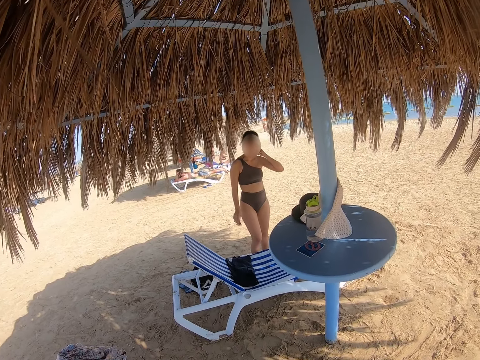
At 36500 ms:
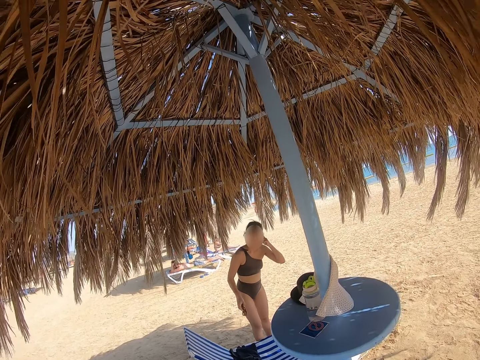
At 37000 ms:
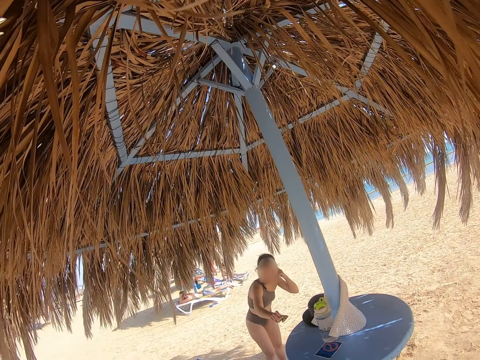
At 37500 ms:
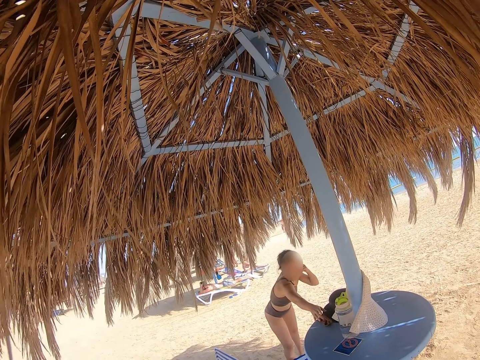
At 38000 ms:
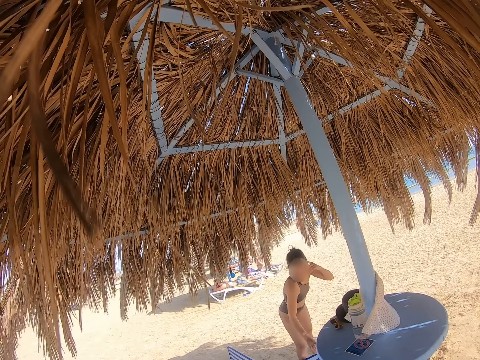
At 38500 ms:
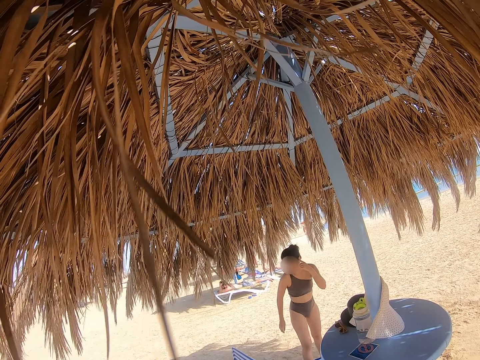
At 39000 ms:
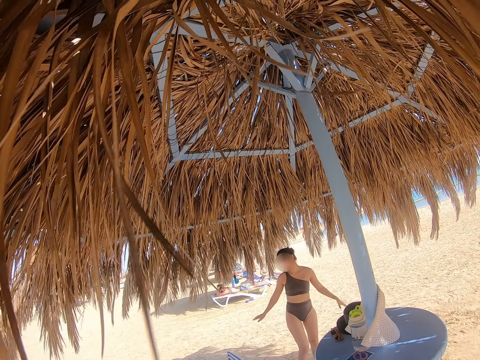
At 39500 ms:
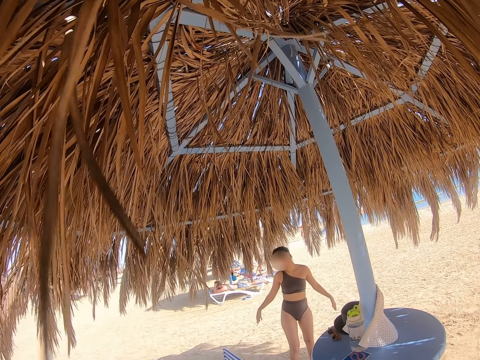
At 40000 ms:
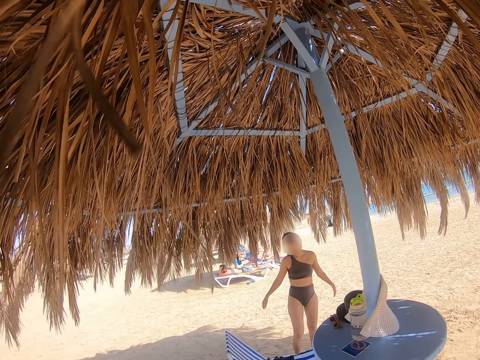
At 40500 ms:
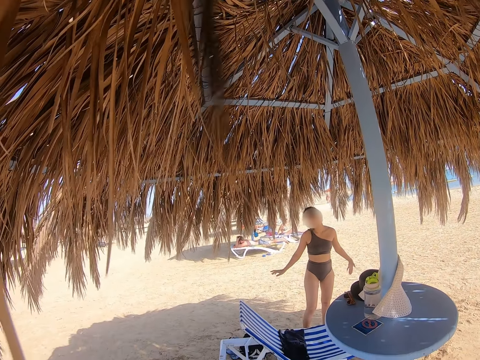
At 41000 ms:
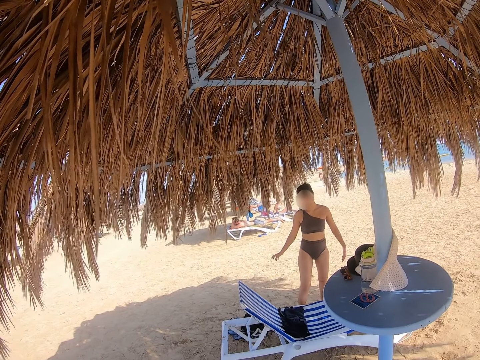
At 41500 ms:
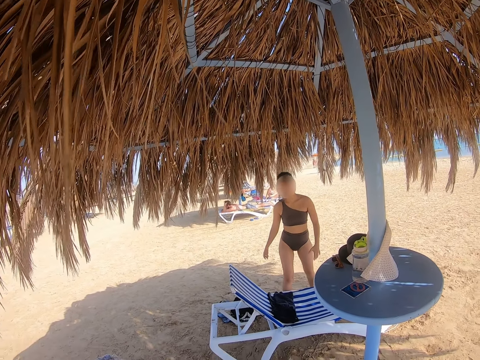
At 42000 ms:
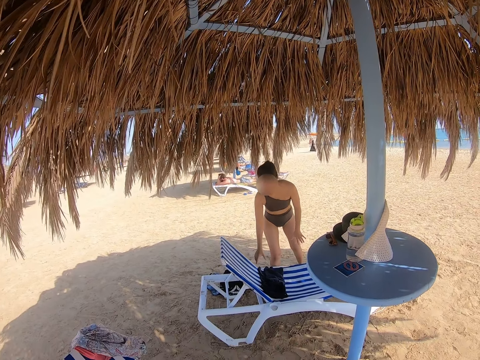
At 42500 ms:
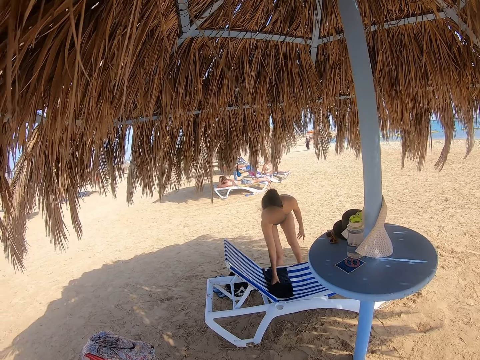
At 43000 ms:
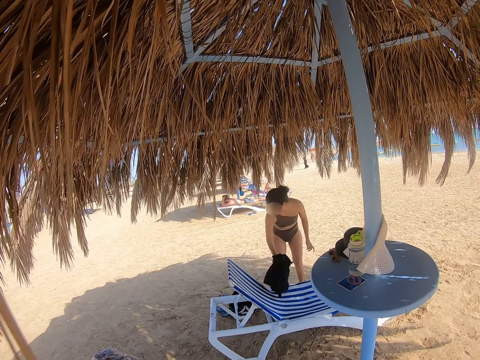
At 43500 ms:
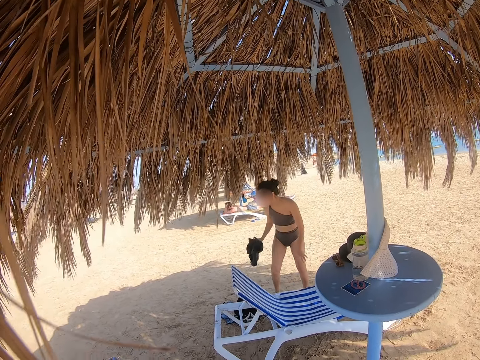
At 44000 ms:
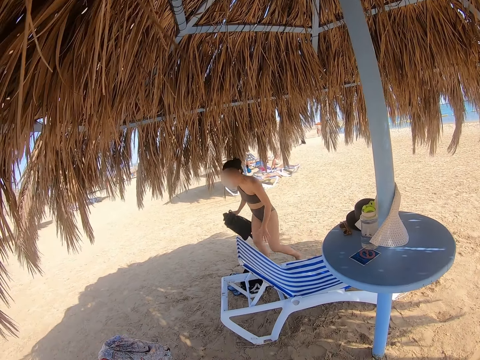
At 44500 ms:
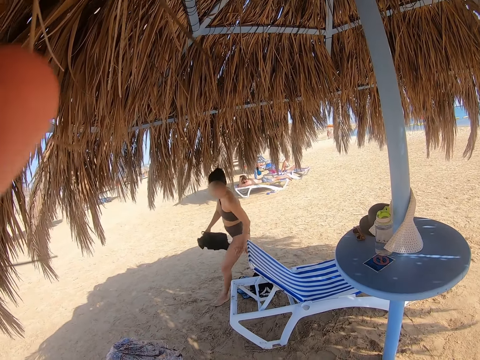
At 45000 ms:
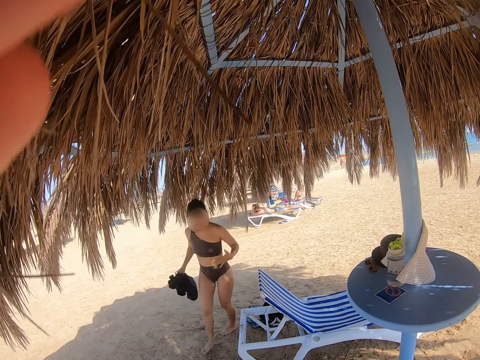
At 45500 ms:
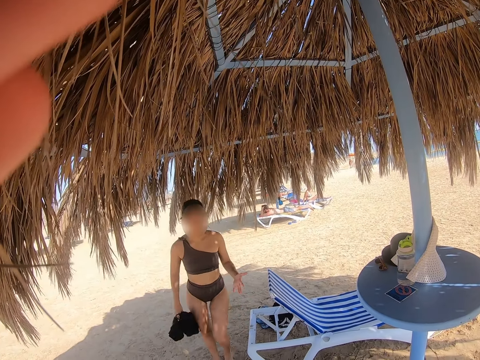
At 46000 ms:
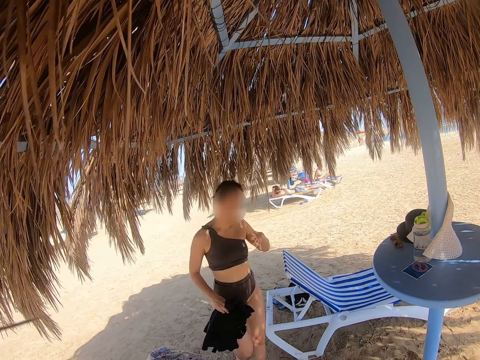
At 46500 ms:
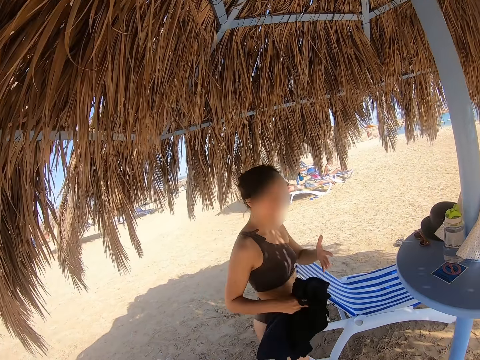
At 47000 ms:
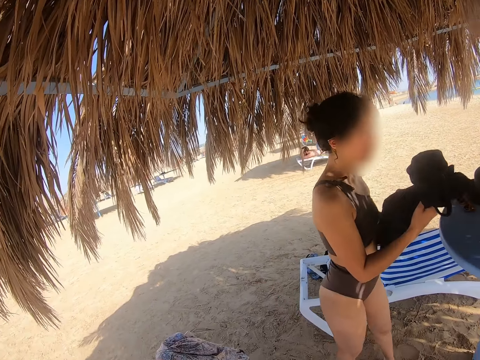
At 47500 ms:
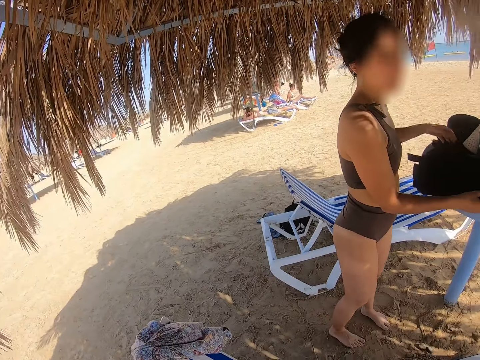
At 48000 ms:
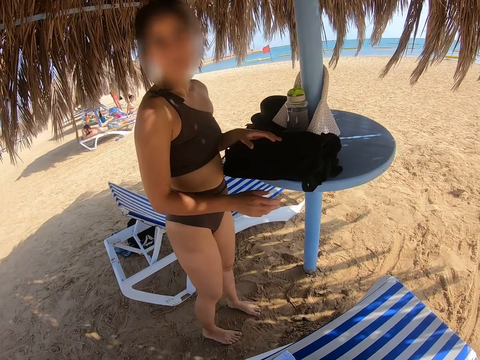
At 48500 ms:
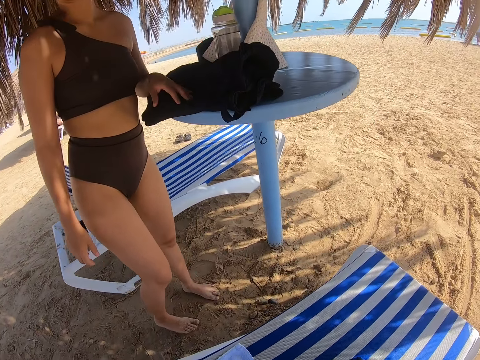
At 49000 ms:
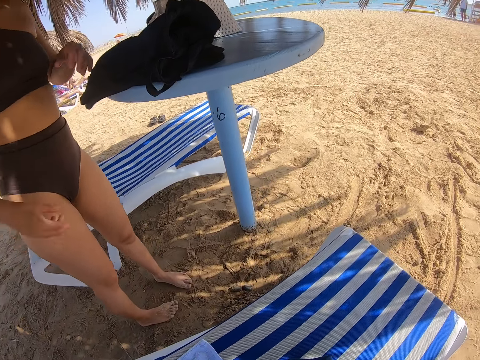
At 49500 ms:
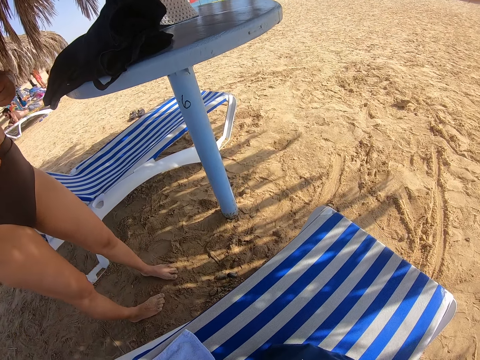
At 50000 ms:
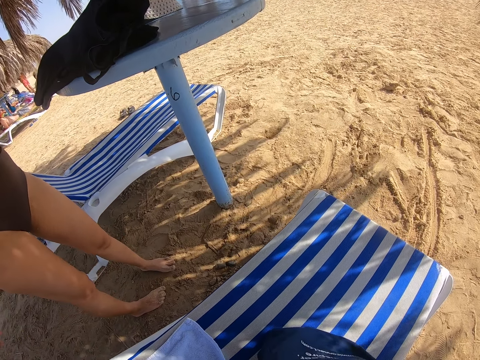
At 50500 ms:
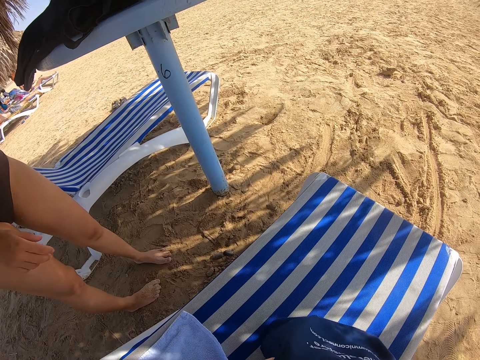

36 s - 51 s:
The lady raises a hand to the head. The lady places the glasses on the table. The lady shakes both hands. The lady picks up a bag or garment from the chaise chair. The lady walks towards the camera wearer. The lady places the garment on the table.

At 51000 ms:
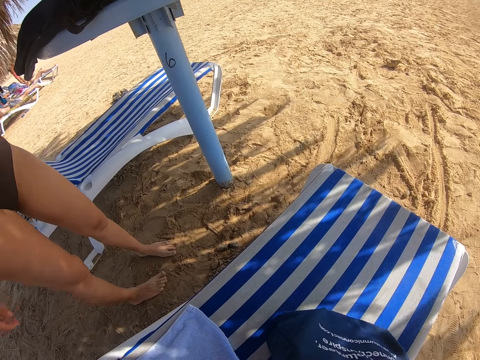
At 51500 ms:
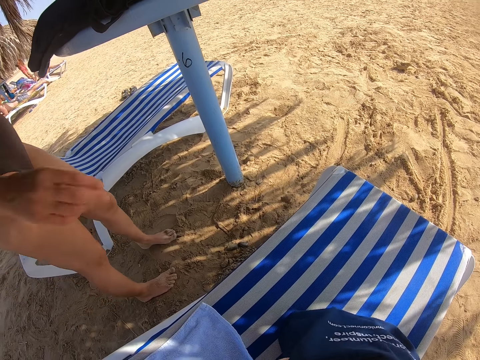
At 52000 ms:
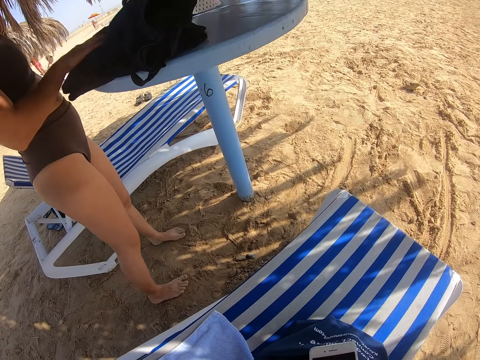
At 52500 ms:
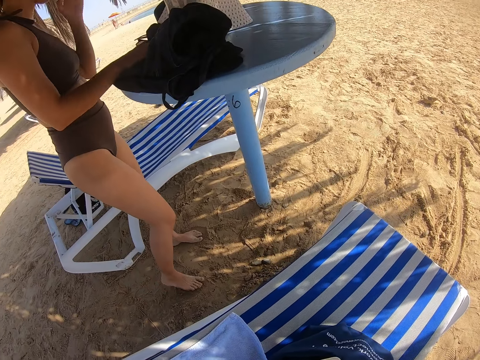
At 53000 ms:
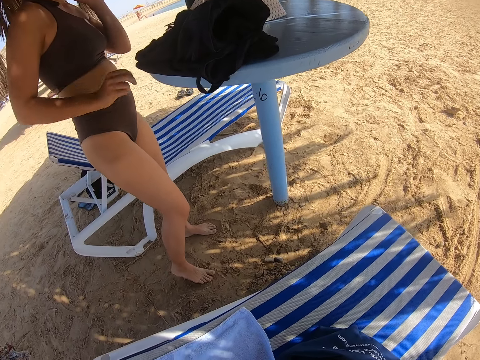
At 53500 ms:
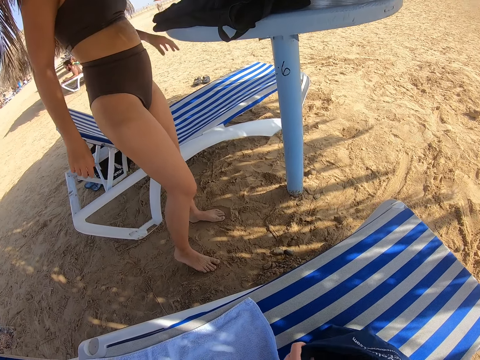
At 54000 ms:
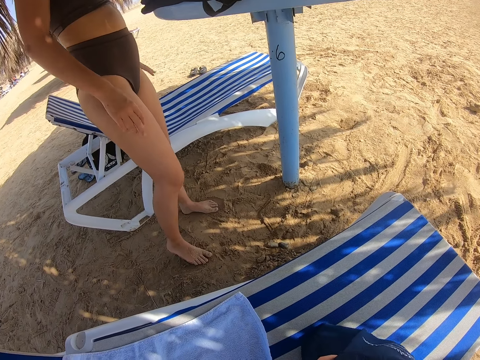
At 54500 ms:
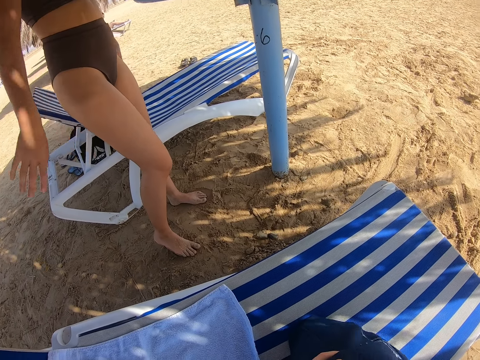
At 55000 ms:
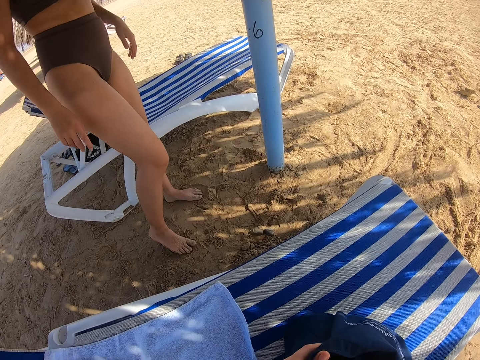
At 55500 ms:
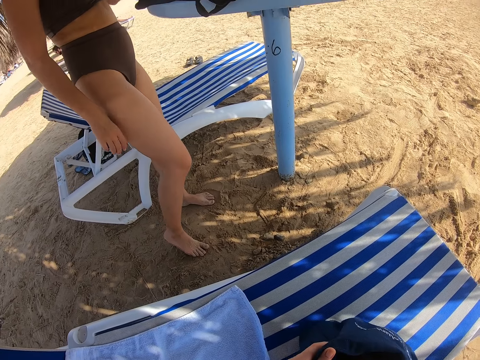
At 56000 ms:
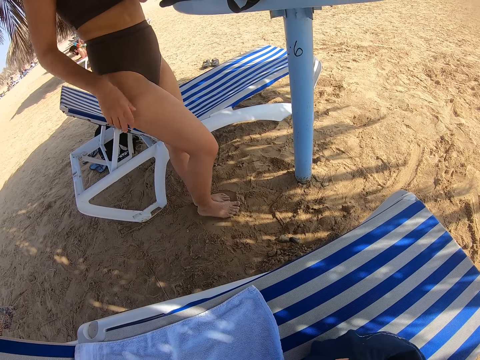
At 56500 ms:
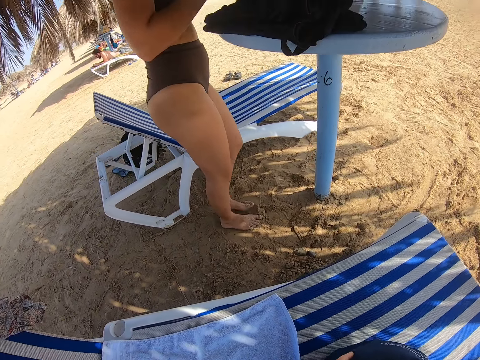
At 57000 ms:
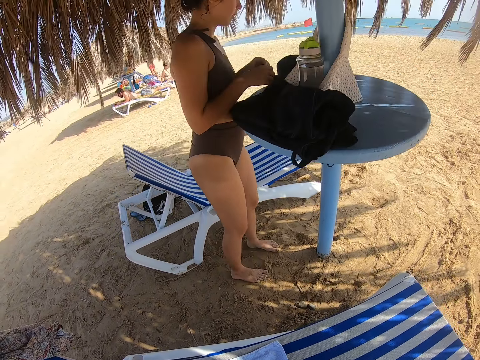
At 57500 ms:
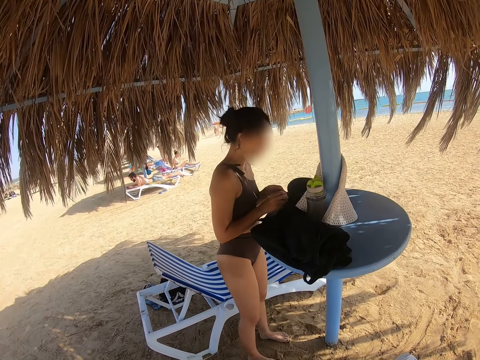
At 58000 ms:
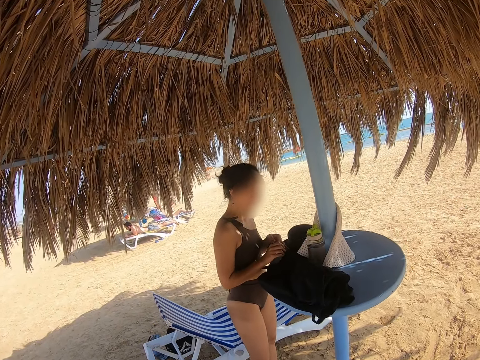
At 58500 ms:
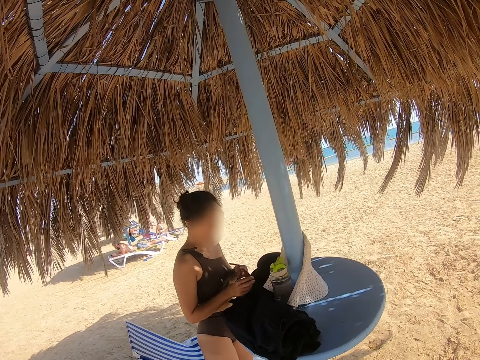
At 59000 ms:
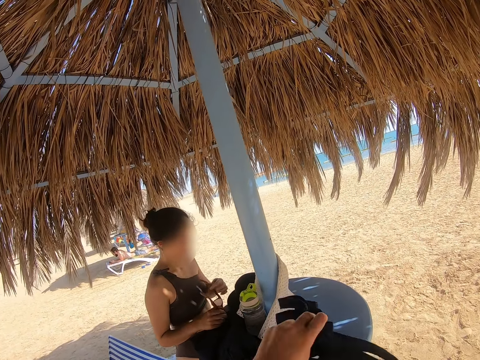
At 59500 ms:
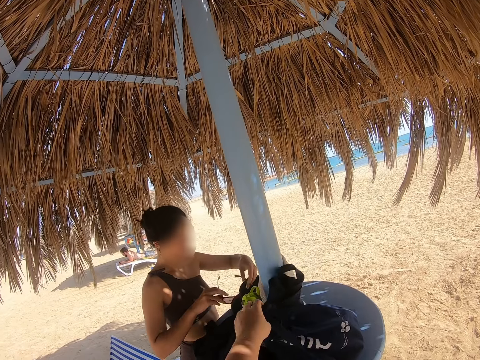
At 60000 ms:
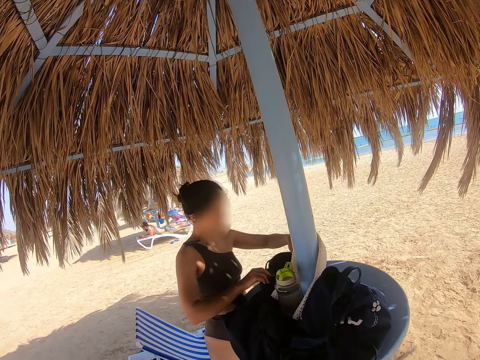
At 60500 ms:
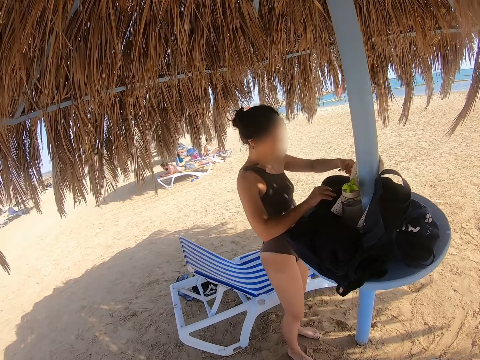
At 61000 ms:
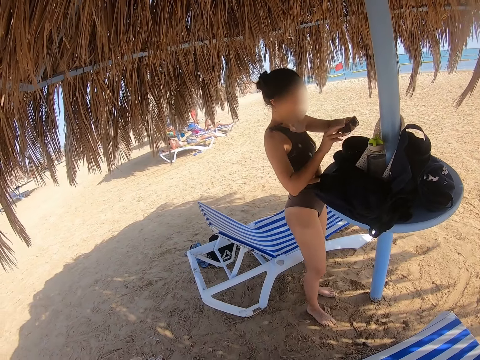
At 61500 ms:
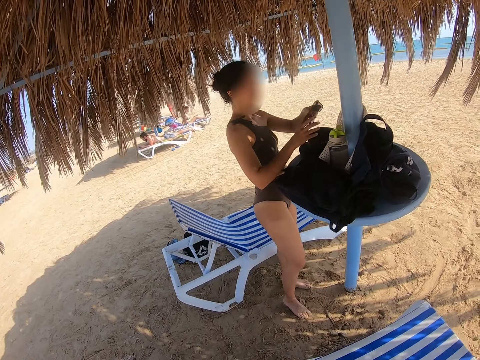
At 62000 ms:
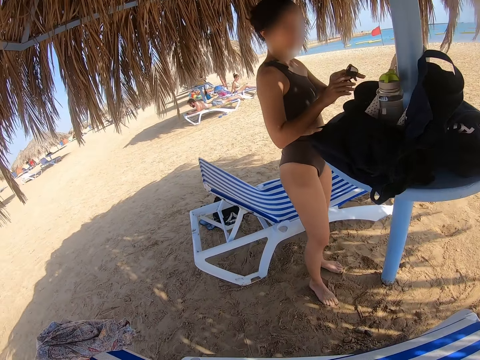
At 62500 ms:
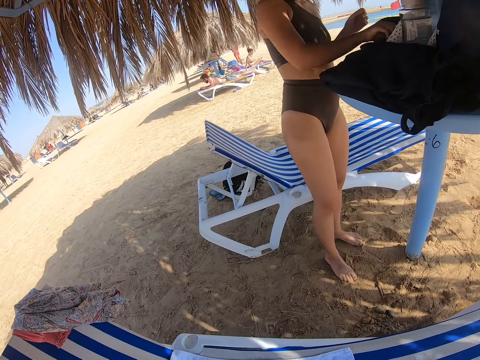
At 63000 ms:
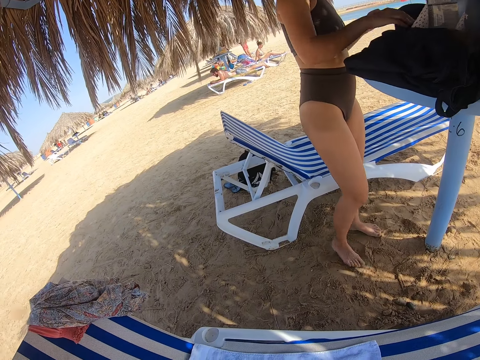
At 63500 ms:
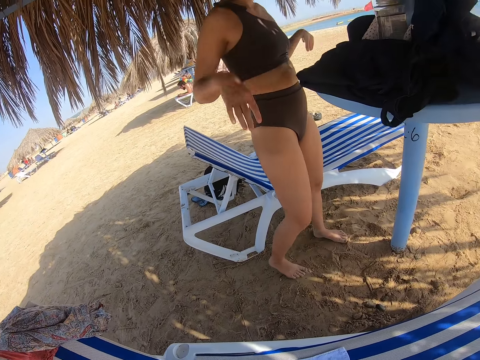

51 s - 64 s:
The lady pushes the bag or garment aside. The lady picks up the glasses and unfolds the glasses. The camera wearer places the bag on the table. The lady holds the shades with the right hand. The camera wearer withdraws the hands from the bag. The lady places the glasses on the table.
